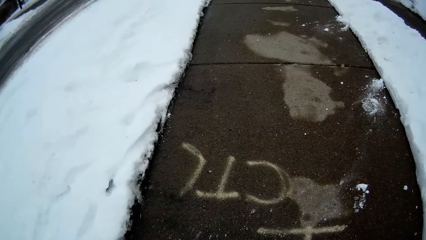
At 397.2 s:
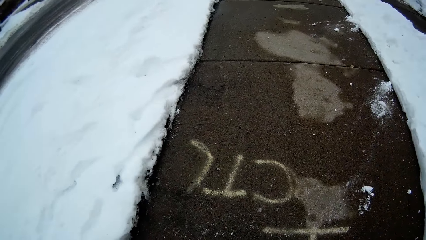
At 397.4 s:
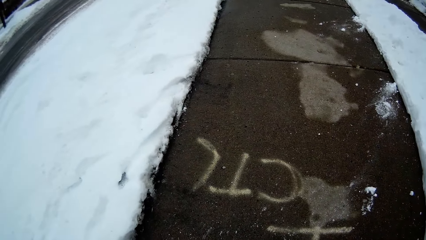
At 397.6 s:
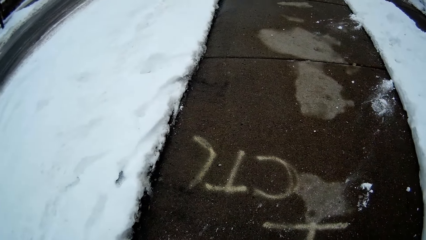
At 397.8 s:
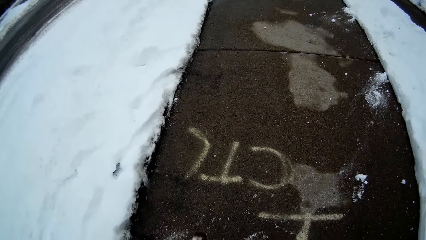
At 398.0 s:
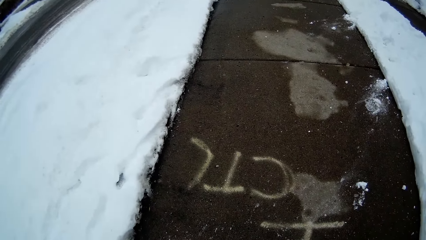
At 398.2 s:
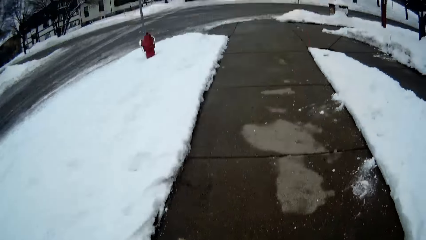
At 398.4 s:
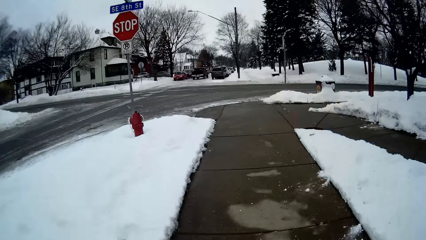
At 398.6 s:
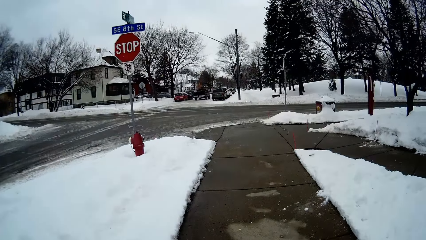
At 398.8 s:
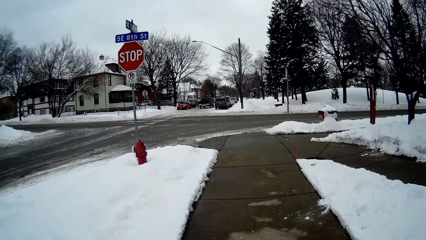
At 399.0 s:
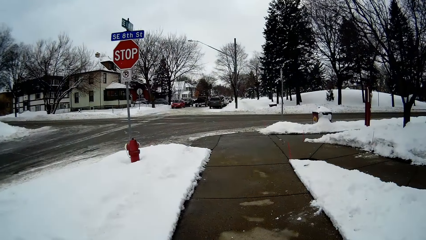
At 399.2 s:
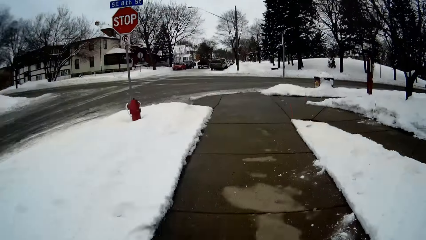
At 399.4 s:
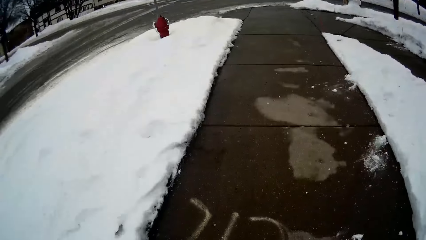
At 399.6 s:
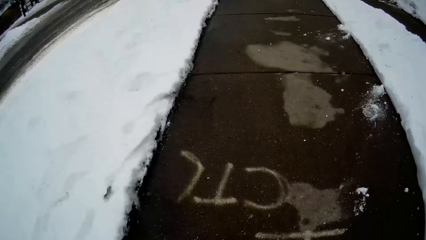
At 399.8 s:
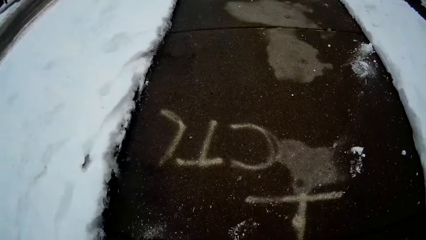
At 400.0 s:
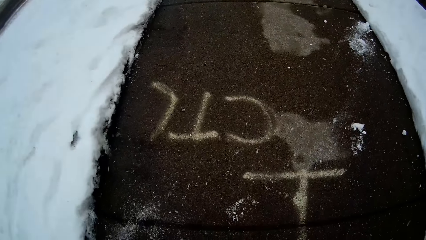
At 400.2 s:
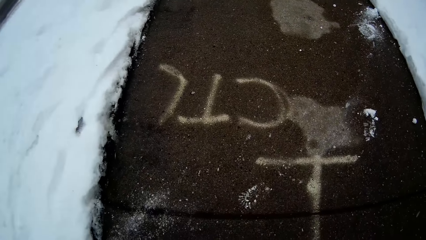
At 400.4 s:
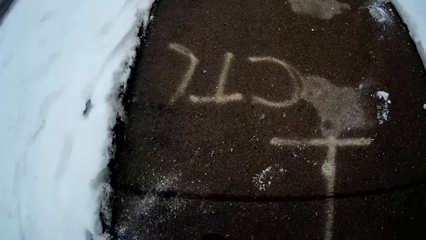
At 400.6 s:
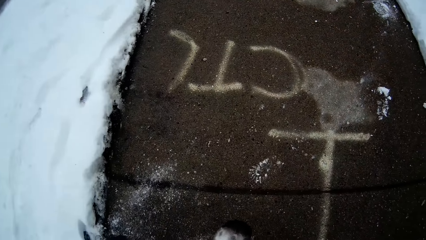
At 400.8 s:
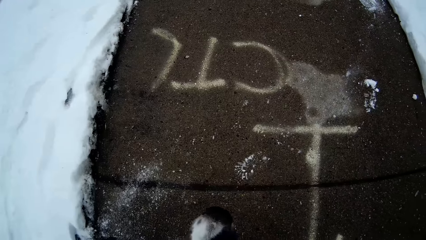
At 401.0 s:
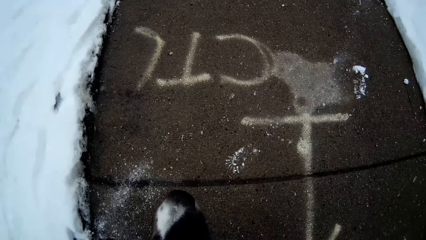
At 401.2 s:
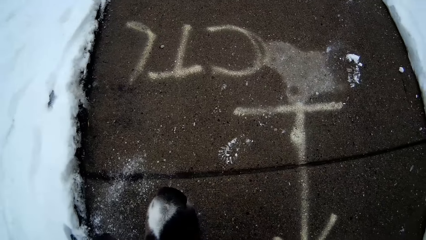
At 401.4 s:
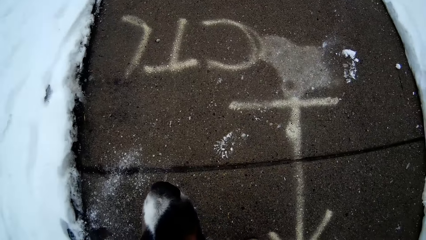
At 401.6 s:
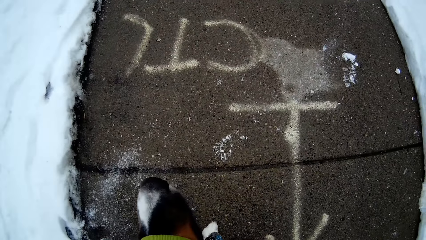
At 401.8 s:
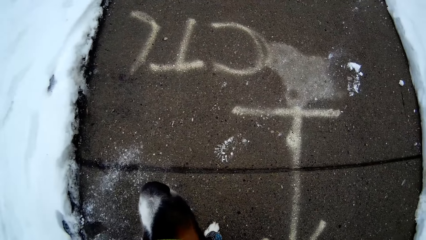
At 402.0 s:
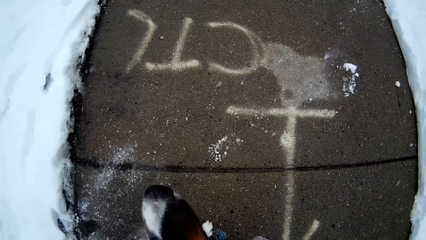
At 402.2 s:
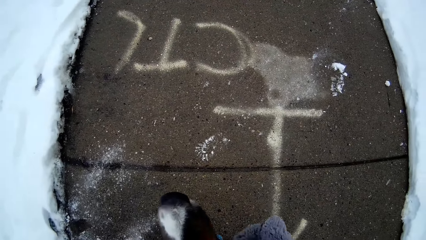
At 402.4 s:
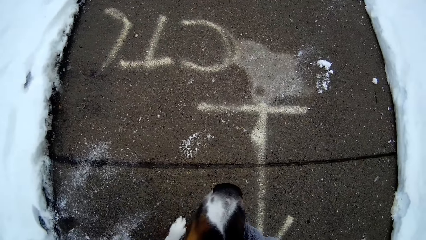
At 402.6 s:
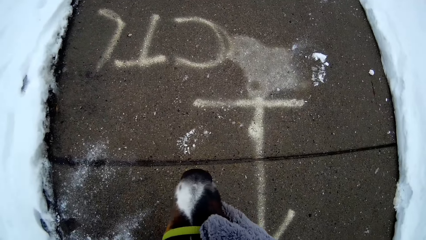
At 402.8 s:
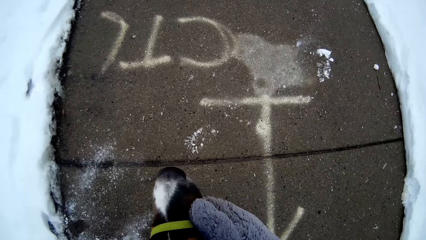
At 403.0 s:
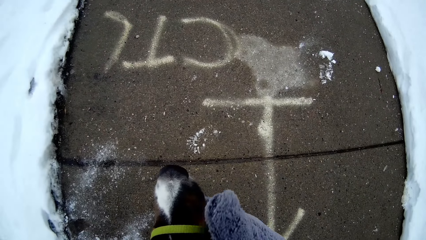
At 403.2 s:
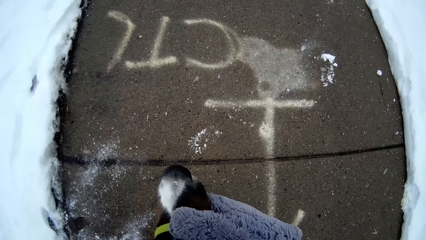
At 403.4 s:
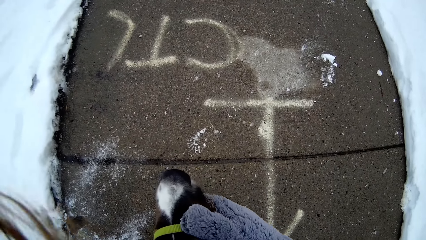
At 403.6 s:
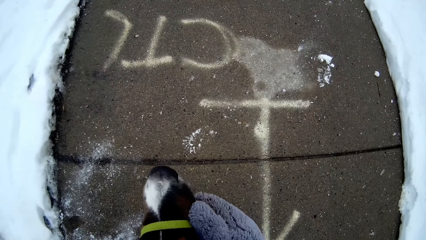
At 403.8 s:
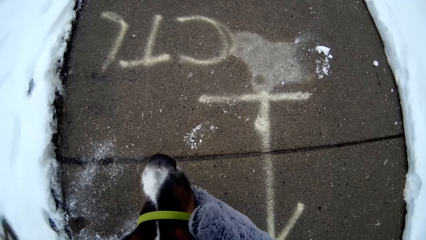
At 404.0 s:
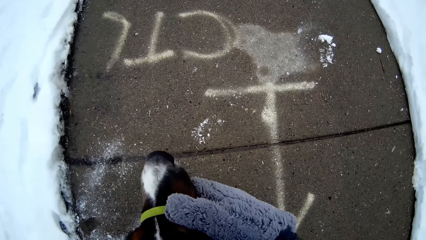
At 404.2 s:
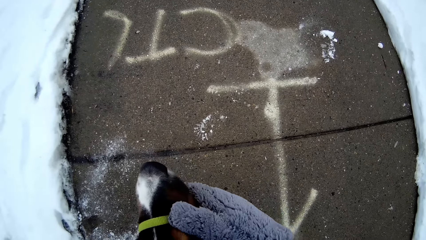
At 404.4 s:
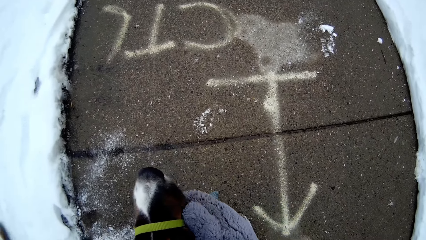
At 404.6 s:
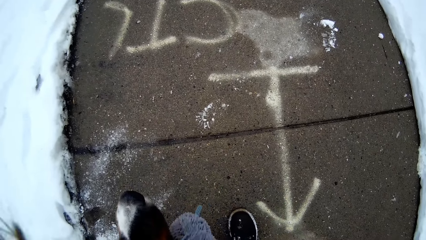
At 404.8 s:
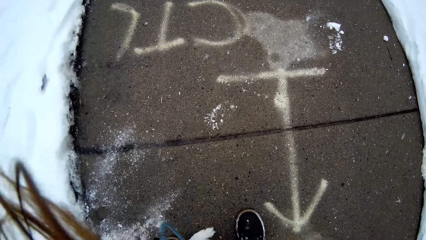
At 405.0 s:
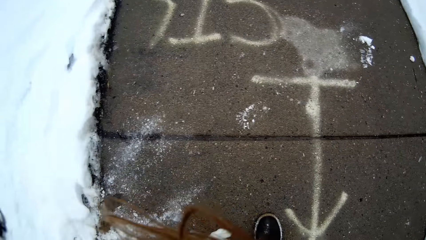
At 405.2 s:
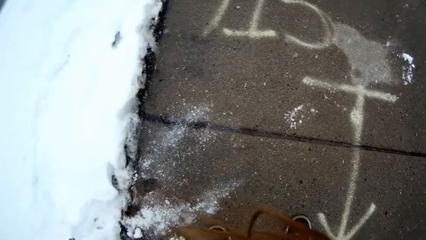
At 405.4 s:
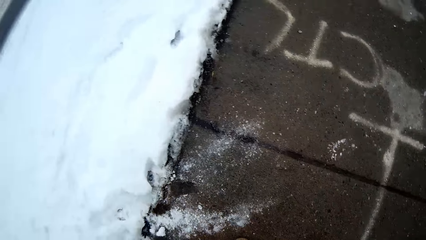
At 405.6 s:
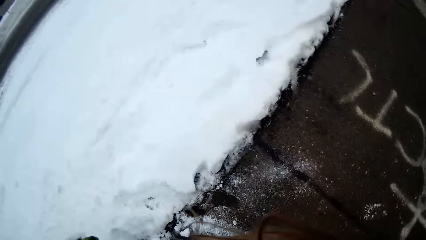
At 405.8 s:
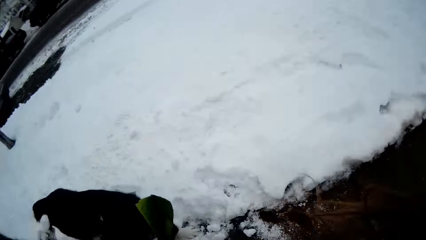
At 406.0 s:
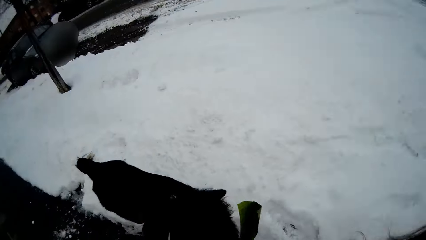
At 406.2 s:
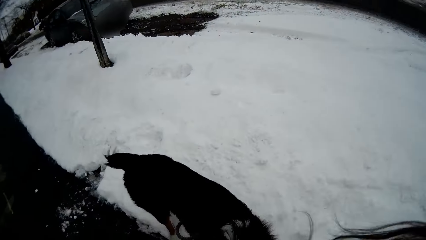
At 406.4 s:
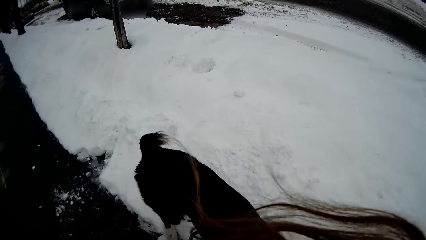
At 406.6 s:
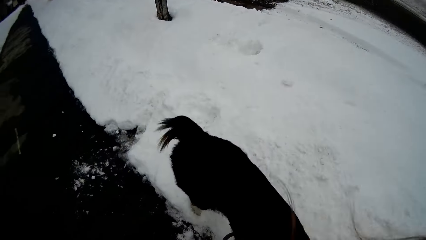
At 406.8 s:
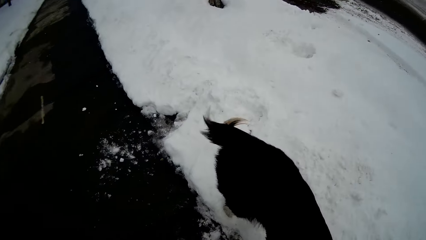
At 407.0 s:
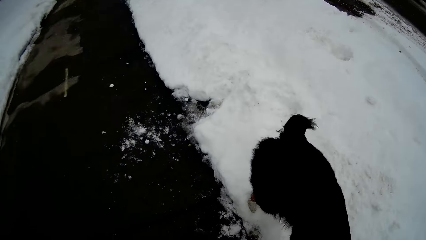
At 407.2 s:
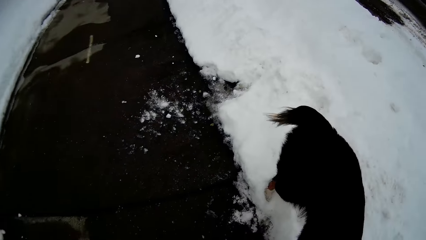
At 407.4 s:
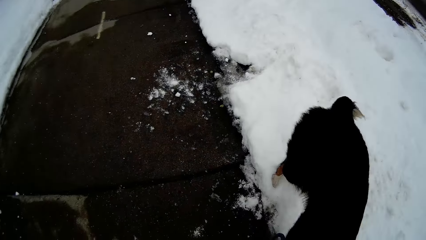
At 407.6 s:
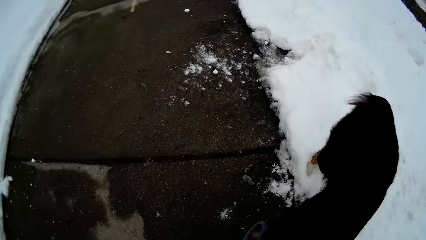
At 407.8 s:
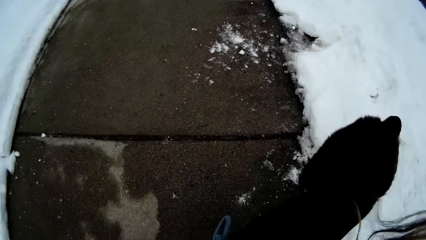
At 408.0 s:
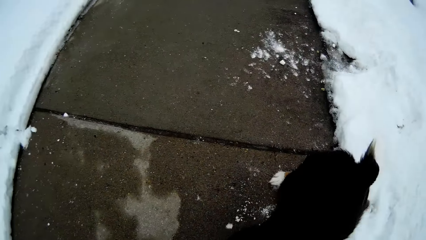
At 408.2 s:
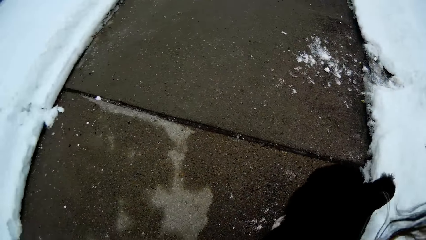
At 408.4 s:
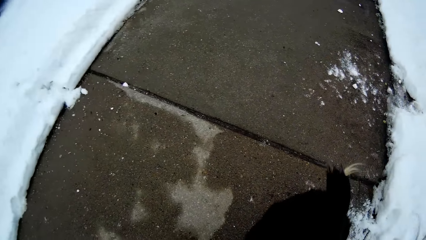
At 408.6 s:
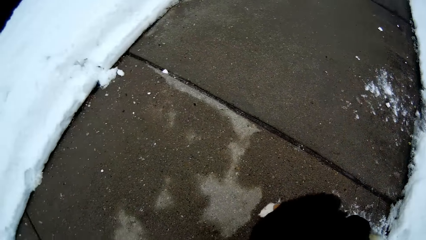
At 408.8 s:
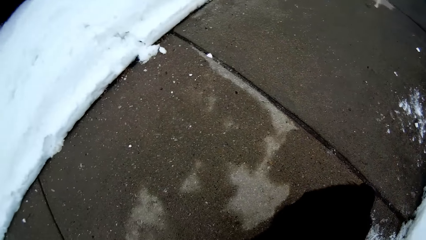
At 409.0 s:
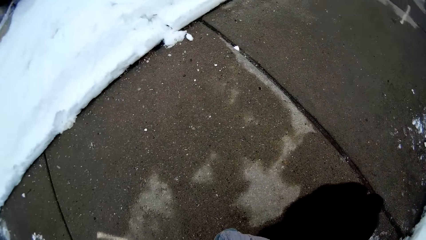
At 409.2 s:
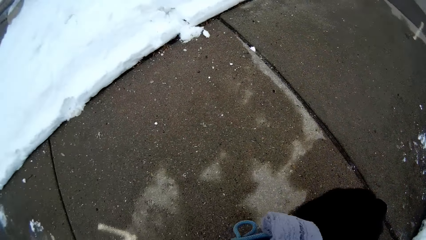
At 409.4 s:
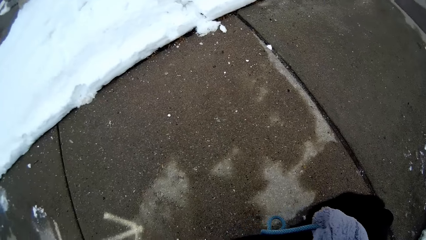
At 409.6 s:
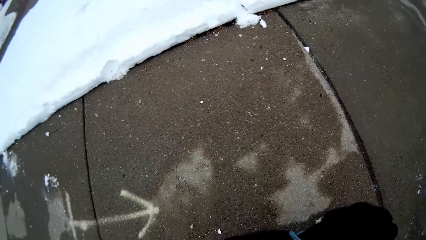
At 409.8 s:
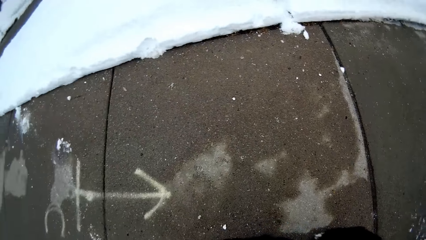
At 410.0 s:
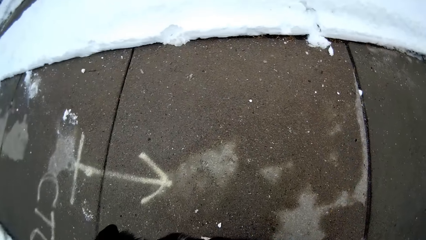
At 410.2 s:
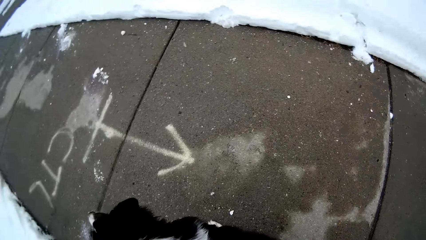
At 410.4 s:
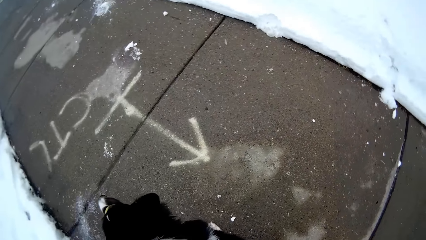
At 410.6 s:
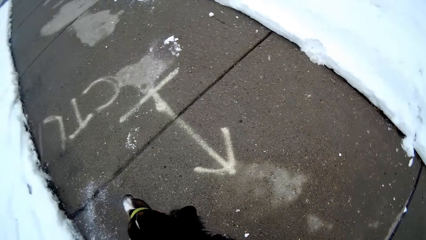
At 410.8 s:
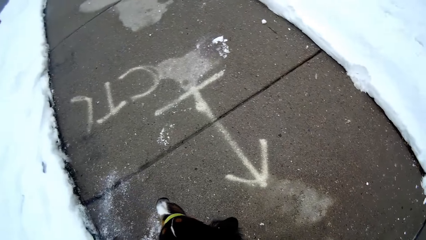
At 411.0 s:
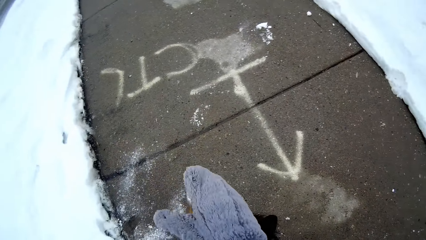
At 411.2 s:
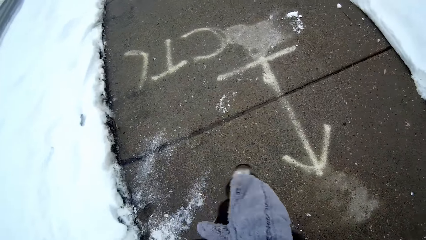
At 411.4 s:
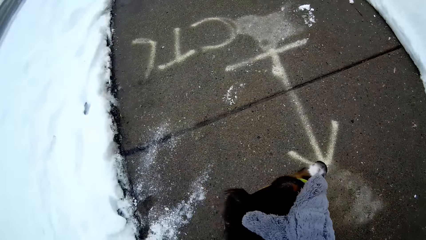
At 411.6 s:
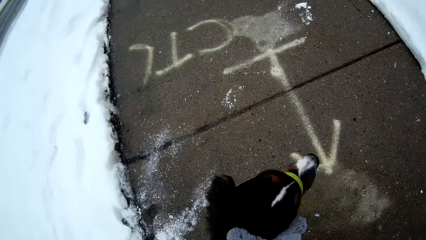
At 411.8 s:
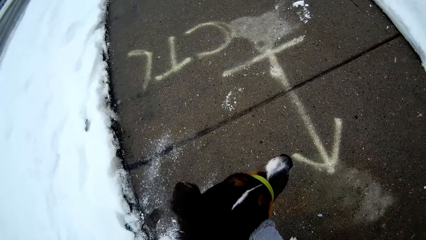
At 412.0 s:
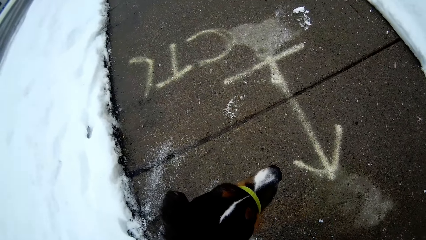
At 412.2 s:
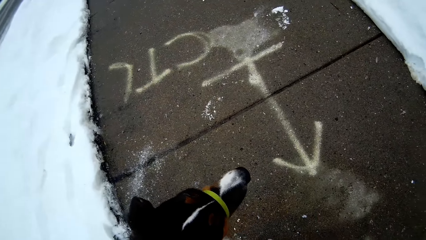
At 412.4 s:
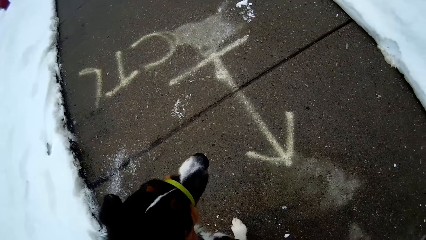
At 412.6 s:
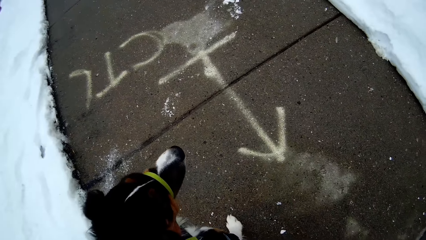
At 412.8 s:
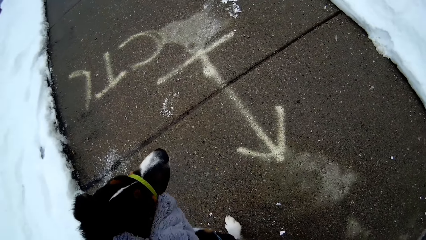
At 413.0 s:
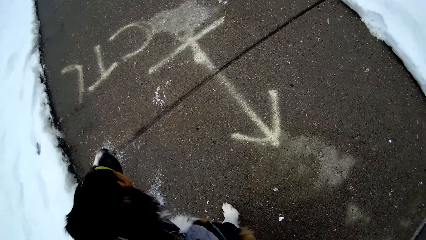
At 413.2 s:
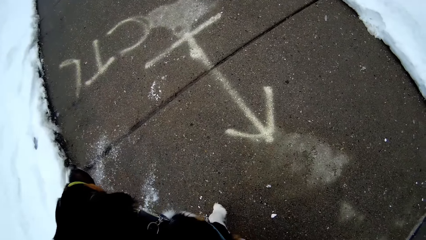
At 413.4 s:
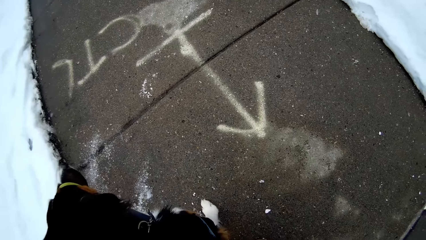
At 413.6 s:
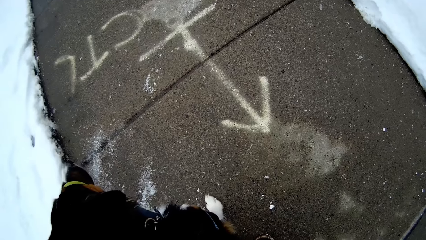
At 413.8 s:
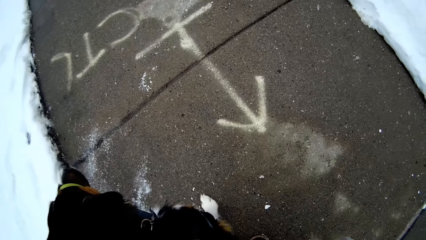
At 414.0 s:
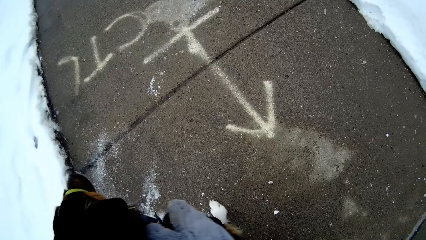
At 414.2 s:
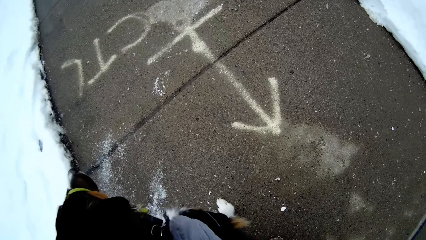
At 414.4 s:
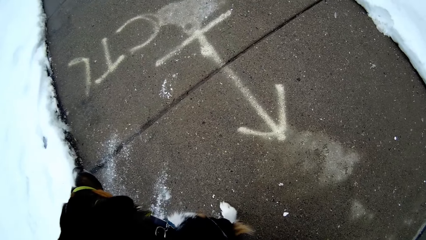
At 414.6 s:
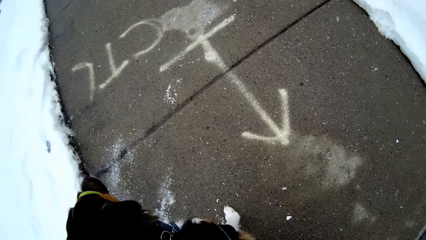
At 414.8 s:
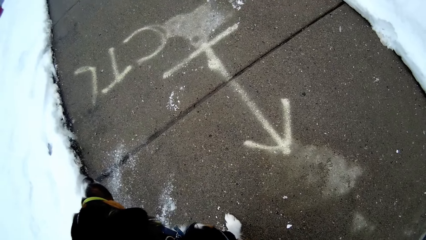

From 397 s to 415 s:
The camera wearer looks around. He pets the dog with his right hand. He looks around. He pets the dog with his right hand again.
